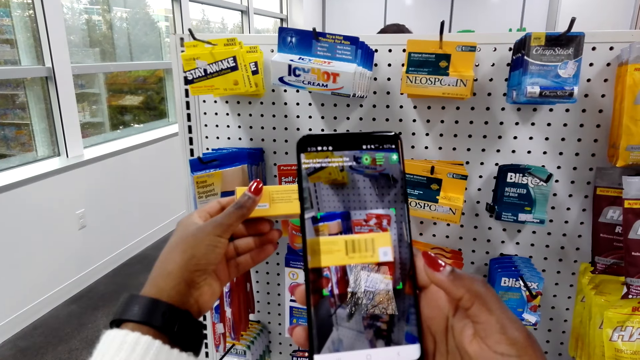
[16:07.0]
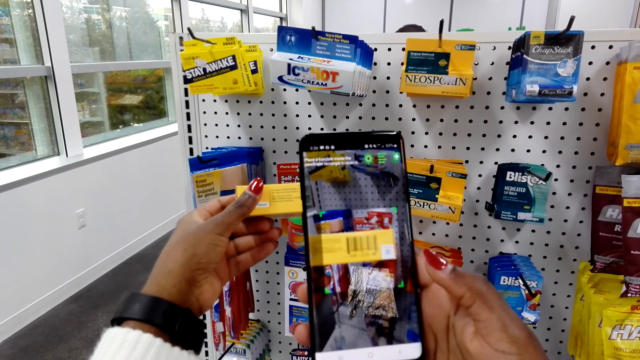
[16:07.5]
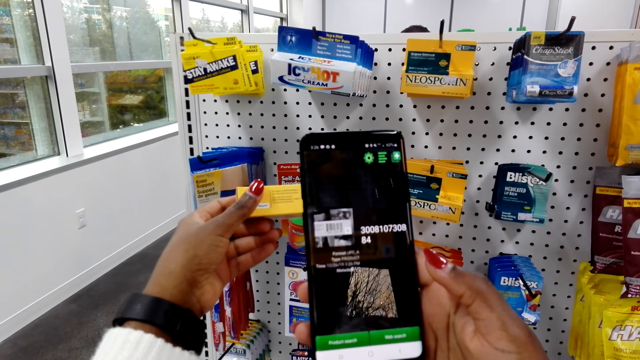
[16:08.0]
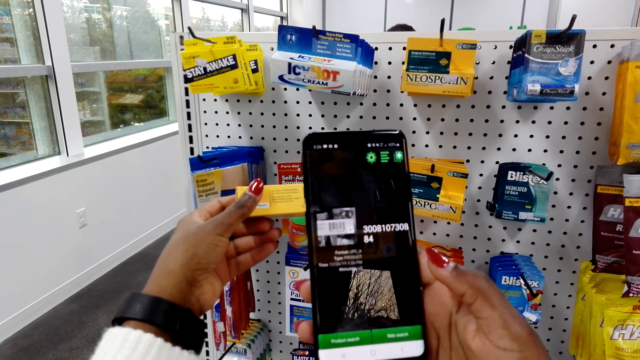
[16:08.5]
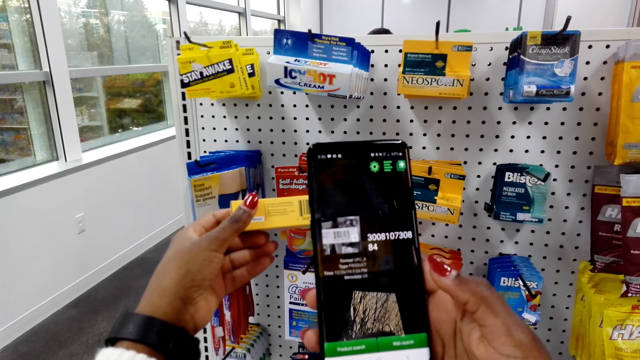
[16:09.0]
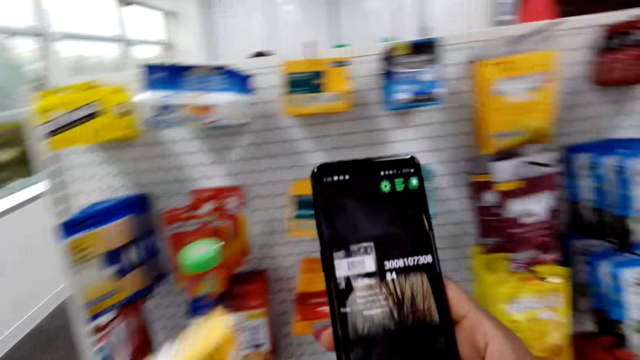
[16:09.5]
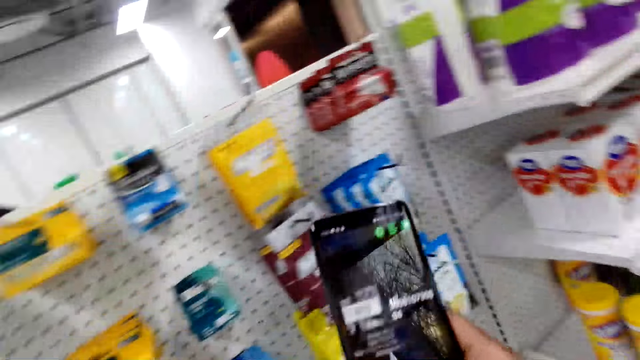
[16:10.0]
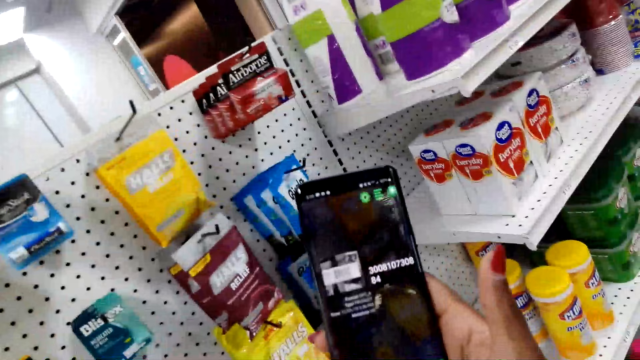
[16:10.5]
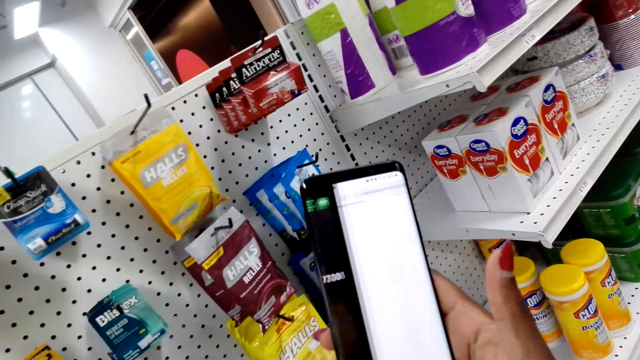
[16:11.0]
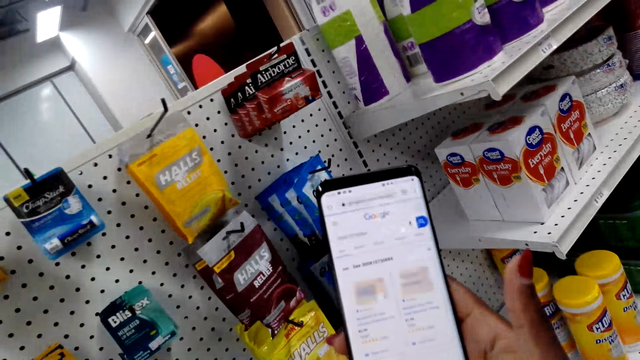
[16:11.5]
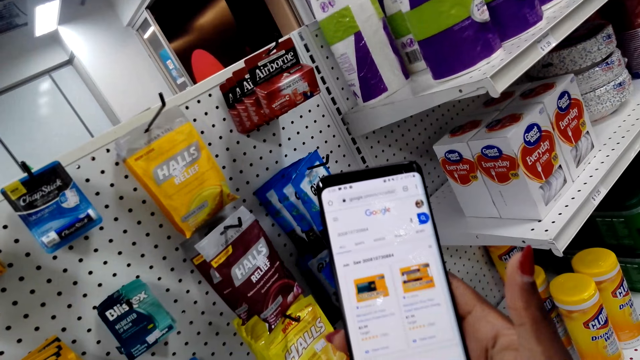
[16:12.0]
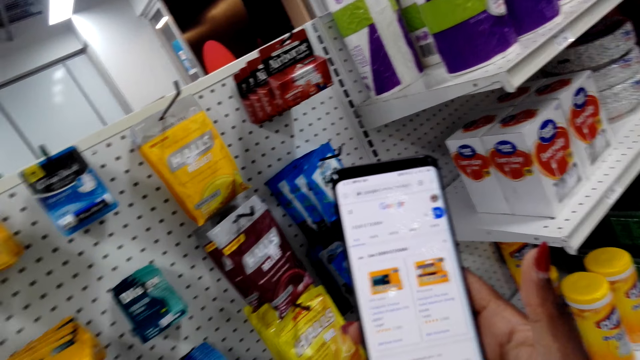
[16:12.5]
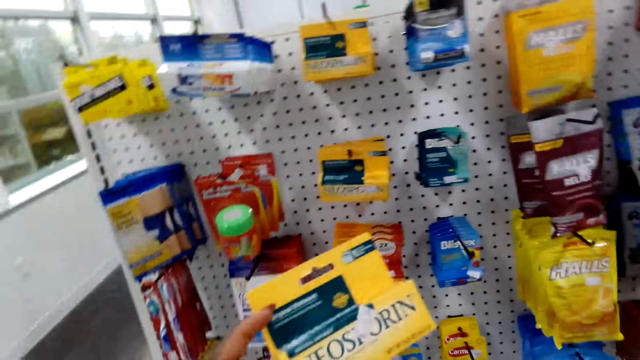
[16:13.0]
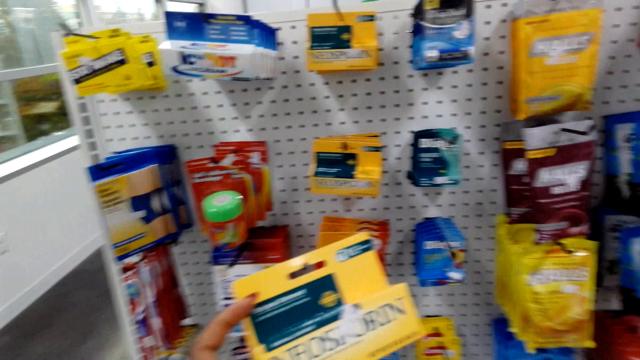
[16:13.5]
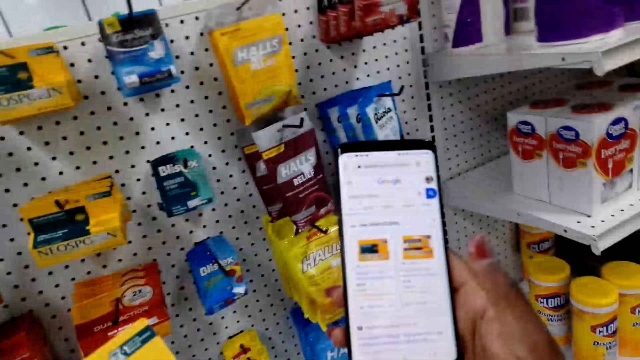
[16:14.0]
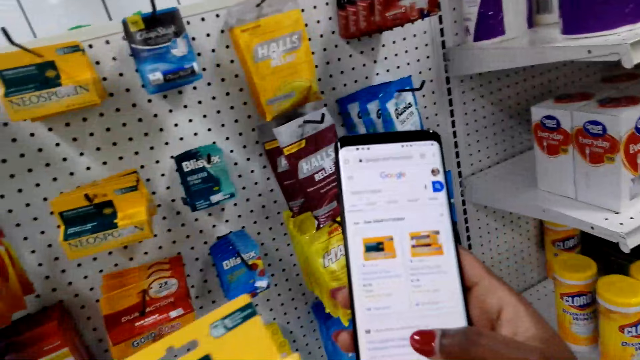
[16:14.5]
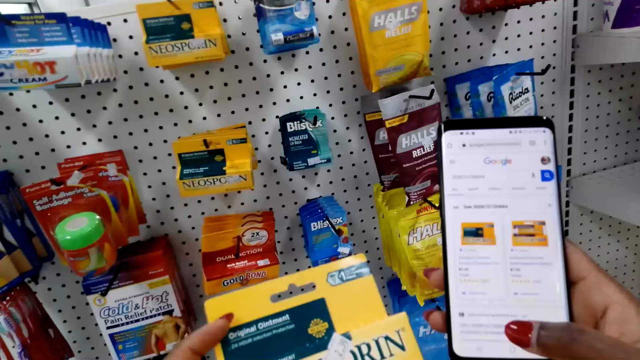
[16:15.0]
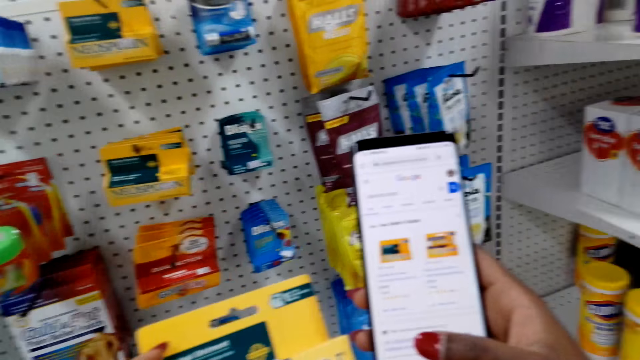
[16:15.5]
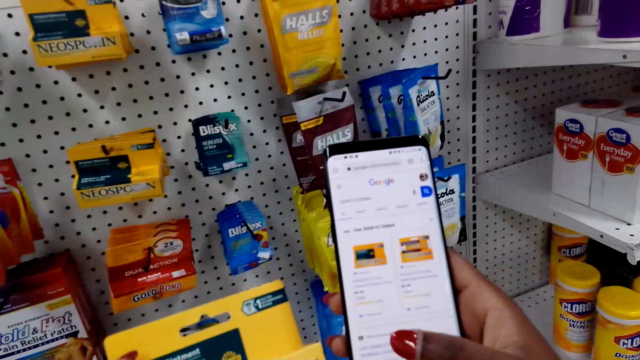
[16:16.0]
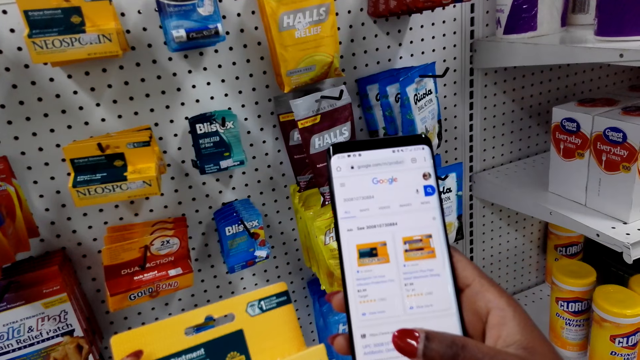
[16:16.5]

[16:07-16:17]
The camera wearer uses the phone. They look at the ointment.

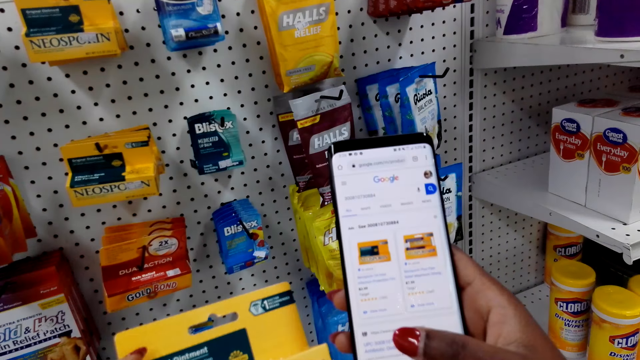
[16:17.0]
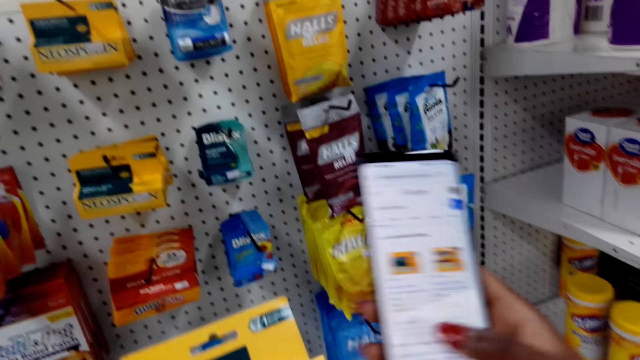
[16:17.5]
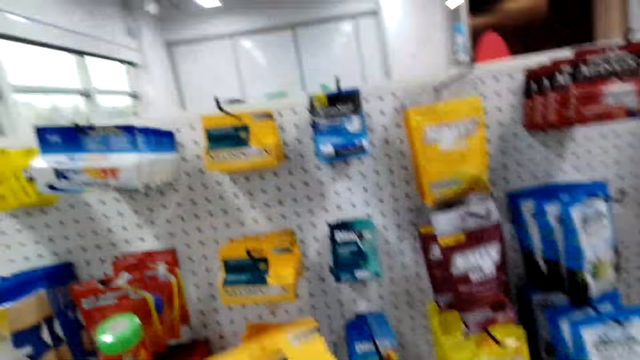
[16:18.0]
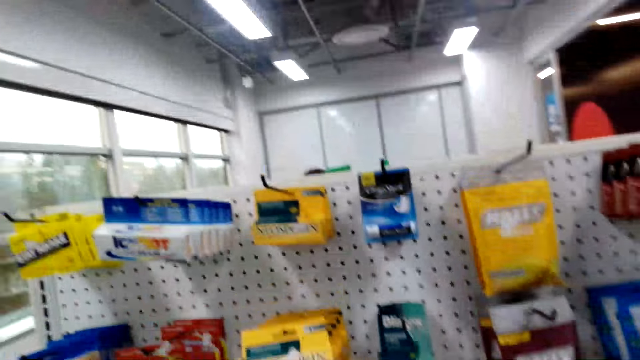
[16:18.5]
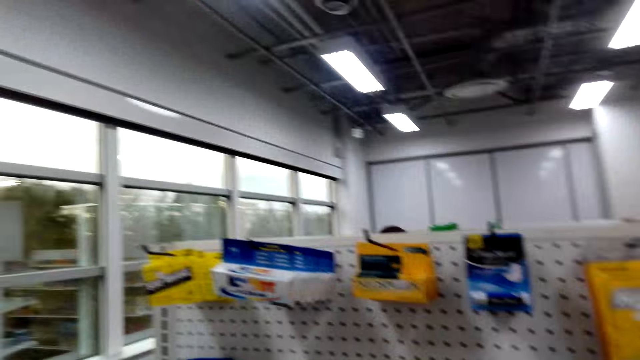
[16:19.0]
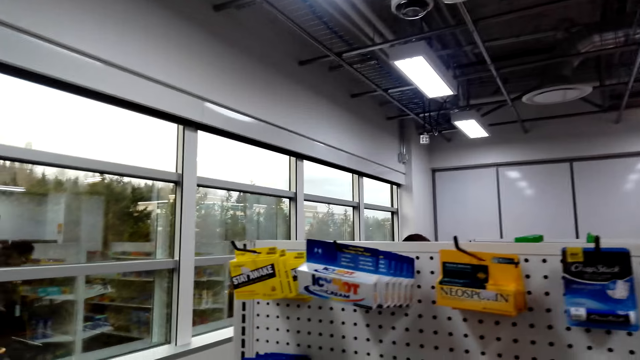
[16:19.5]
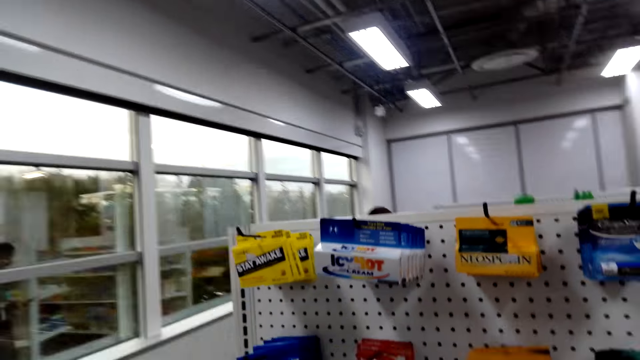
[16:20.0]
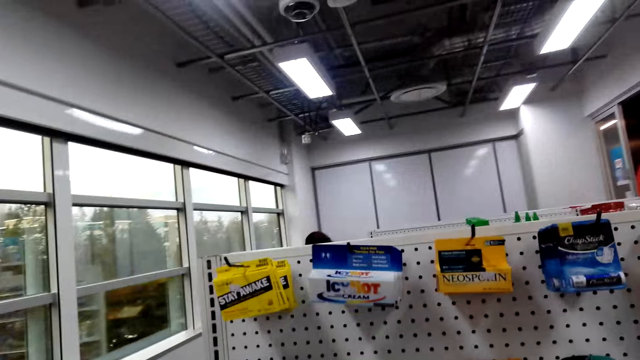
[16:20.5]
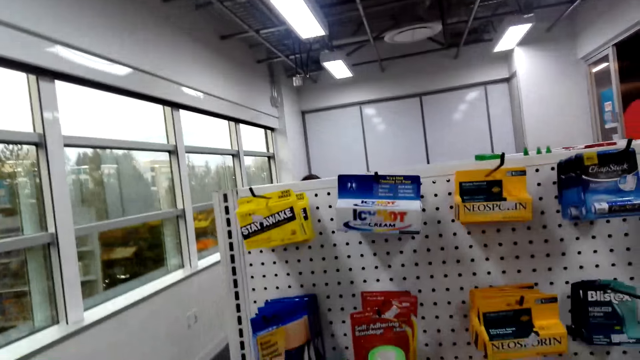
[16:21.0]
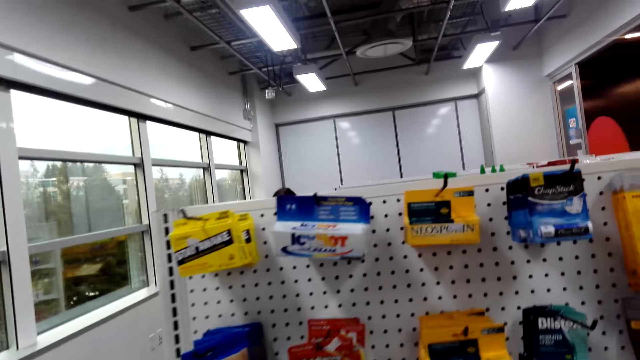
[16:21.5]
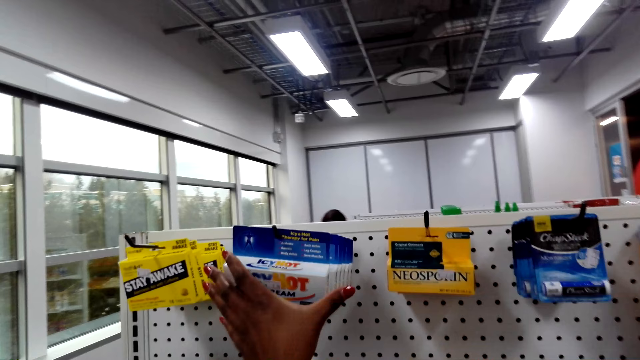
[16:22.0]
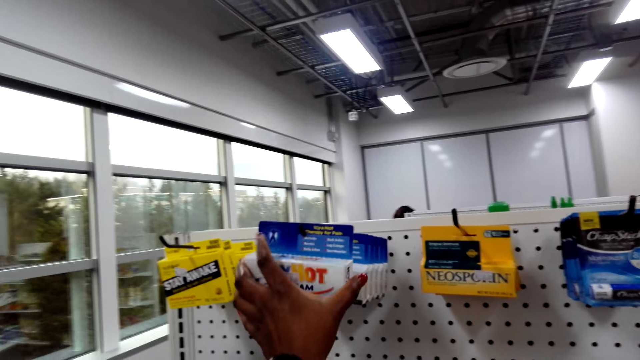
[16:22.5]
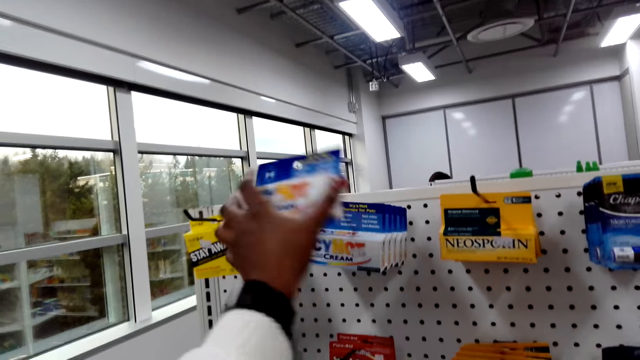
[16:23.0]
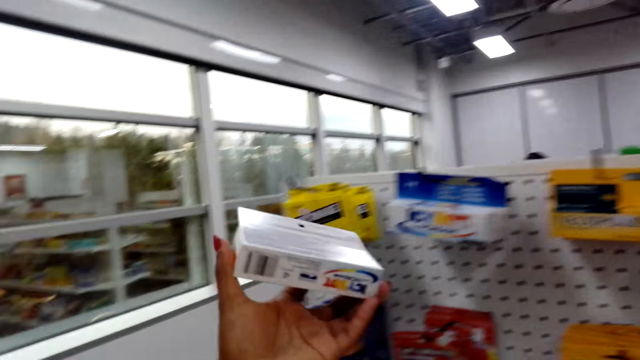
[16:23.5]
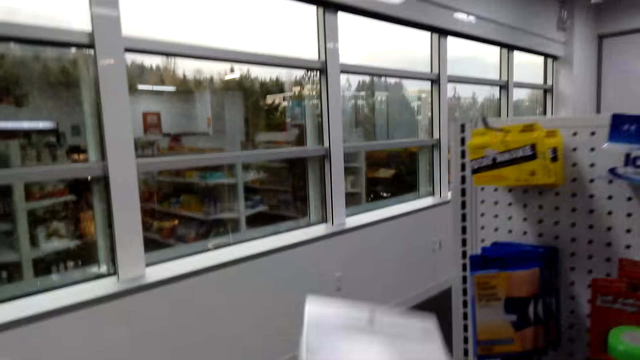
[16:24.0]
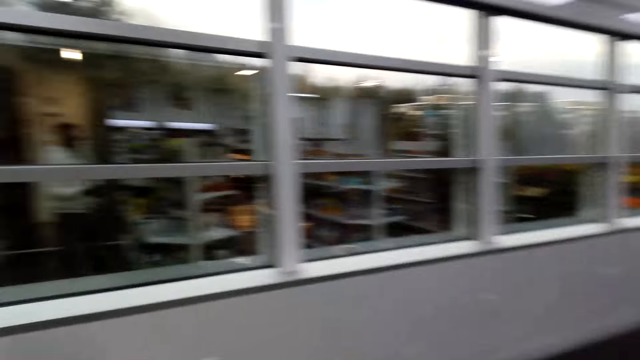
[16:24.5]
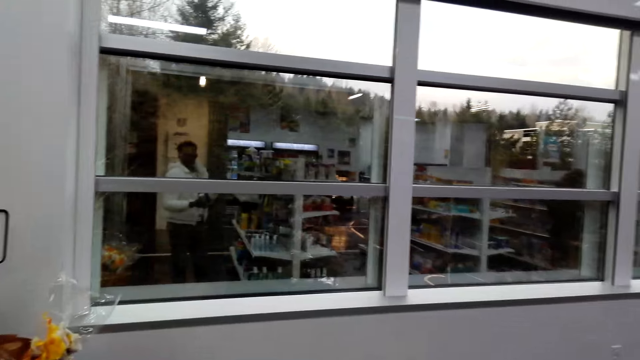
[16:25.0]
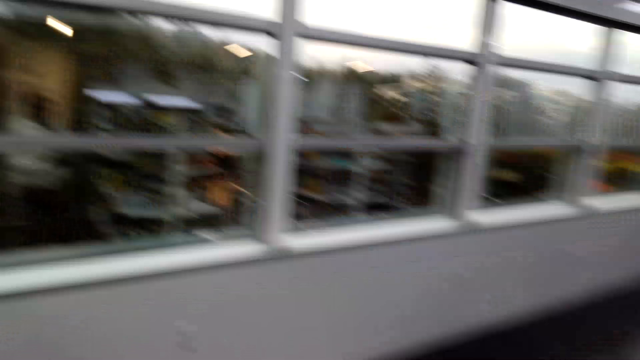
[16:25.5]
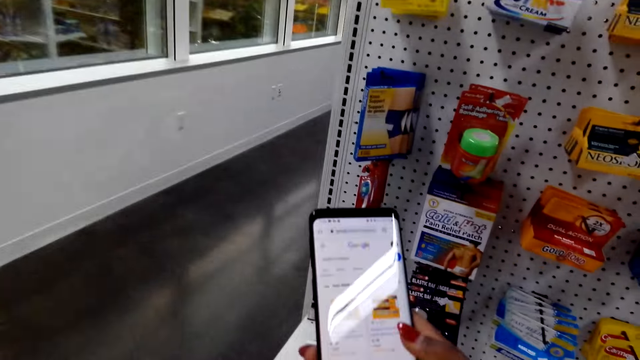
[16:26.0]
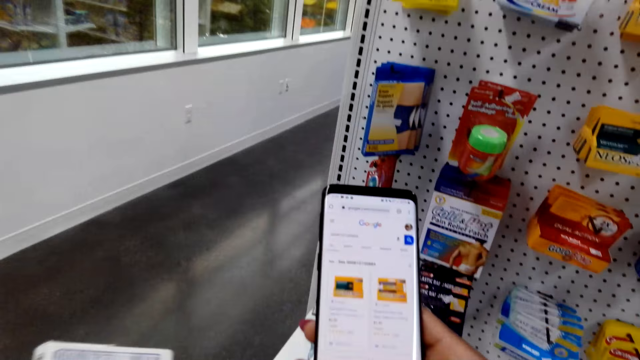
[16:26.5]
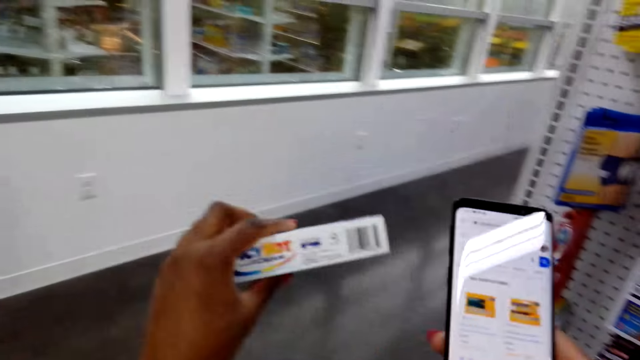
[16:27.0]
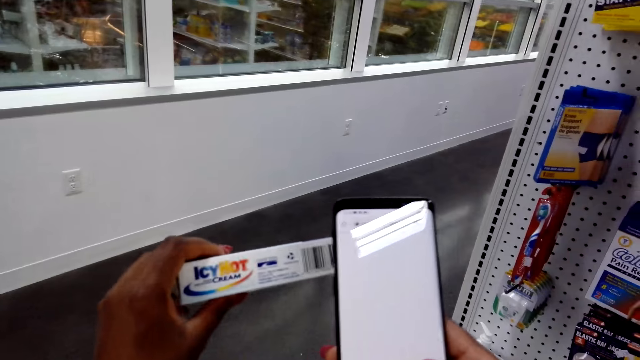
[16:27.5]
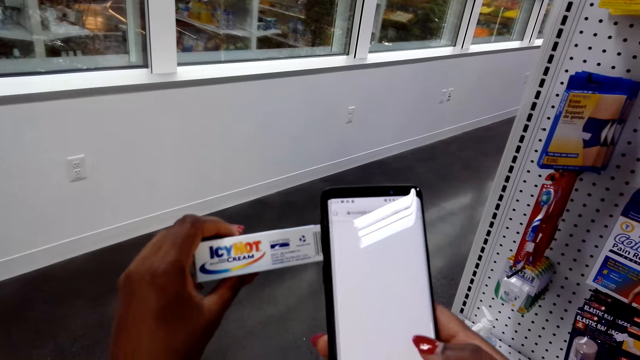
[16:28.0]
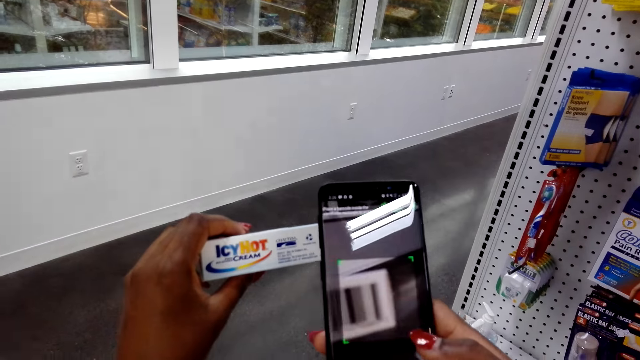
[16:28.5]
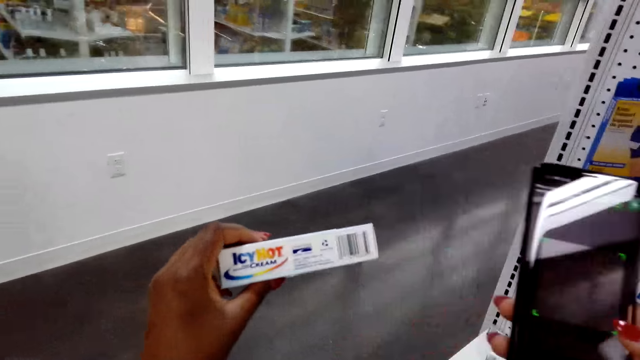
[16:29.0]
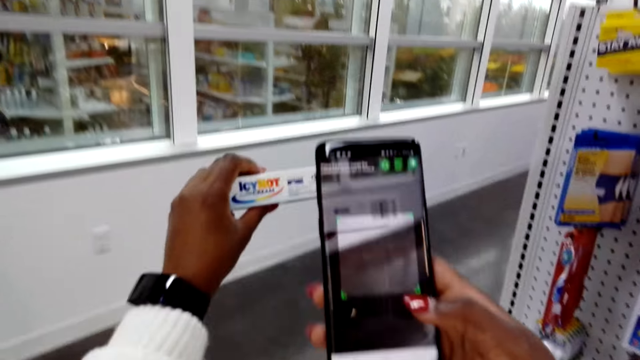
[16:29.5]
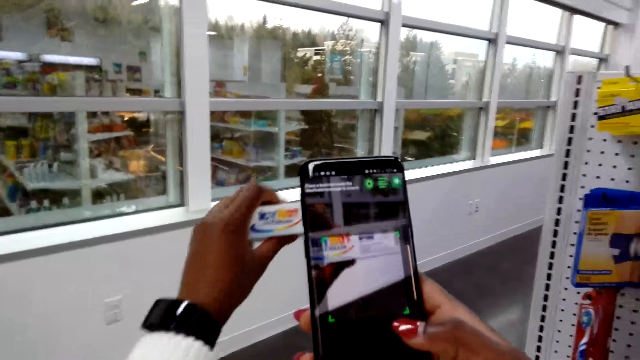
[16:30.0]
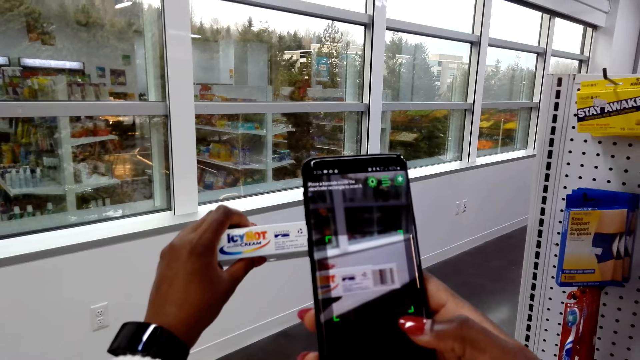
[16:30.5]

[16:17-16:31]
The camera wearer puts down the ointment. They move around, pick up a pain relieving cream, and look around. They use the phone. They scan the codes on the relieving cream. They take a photo.
